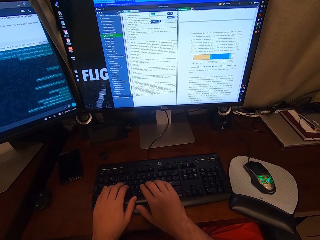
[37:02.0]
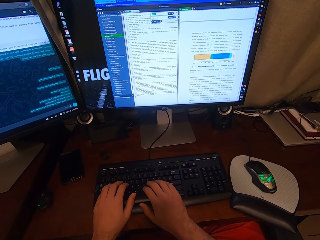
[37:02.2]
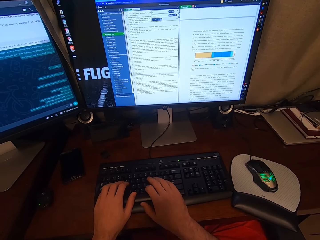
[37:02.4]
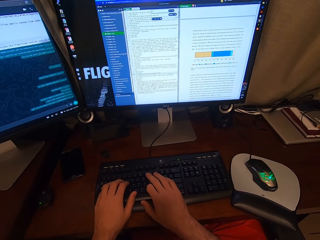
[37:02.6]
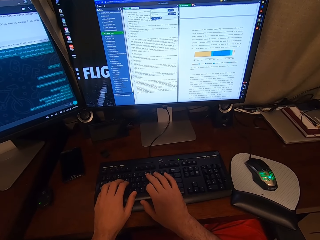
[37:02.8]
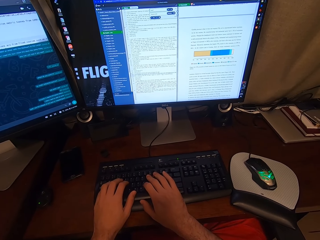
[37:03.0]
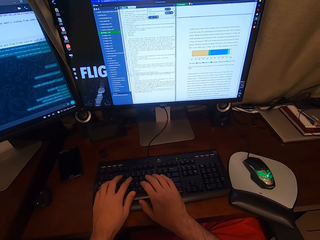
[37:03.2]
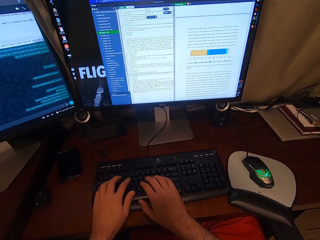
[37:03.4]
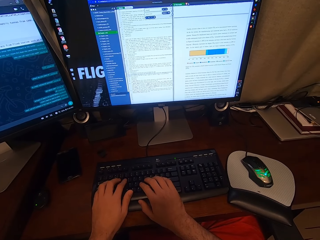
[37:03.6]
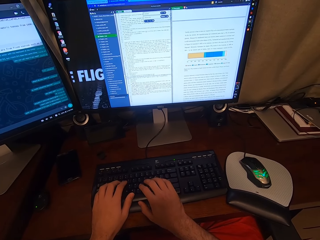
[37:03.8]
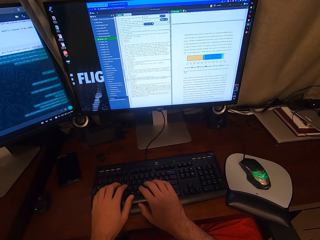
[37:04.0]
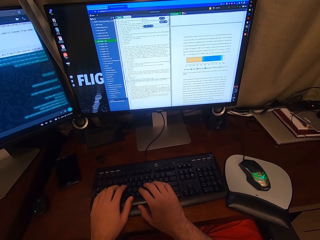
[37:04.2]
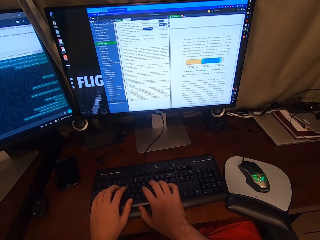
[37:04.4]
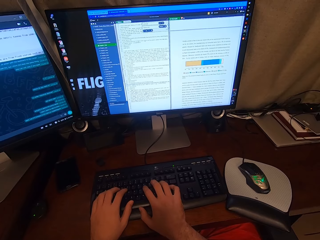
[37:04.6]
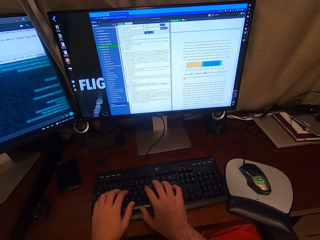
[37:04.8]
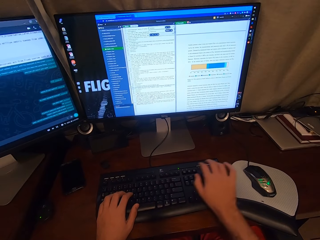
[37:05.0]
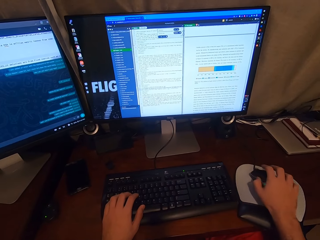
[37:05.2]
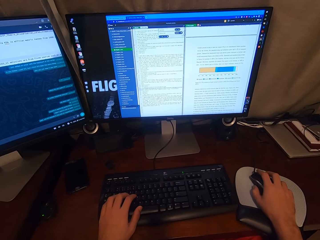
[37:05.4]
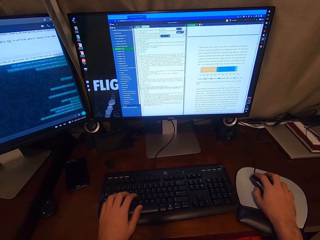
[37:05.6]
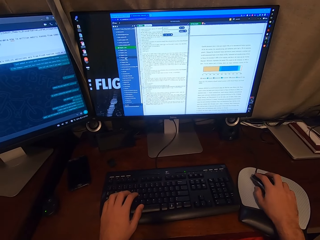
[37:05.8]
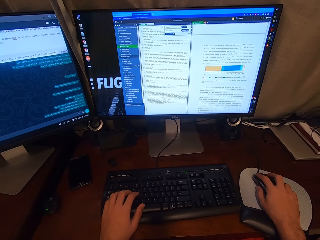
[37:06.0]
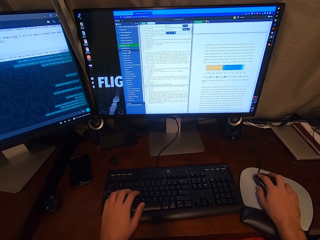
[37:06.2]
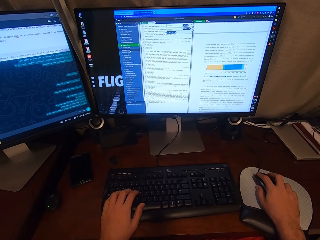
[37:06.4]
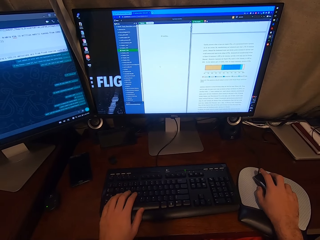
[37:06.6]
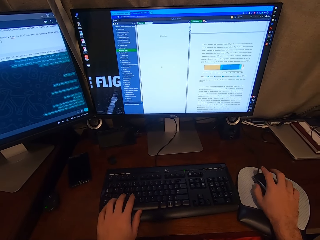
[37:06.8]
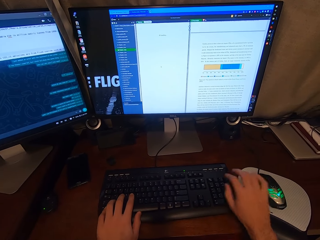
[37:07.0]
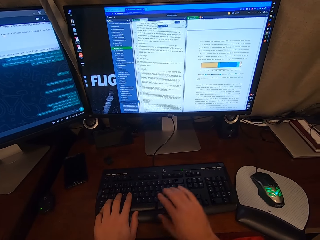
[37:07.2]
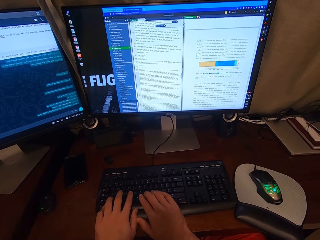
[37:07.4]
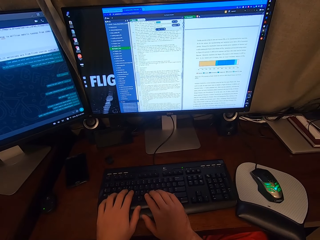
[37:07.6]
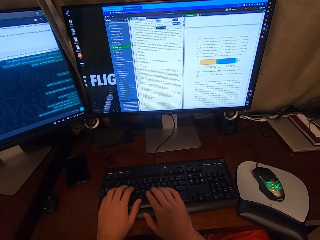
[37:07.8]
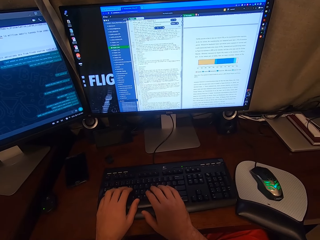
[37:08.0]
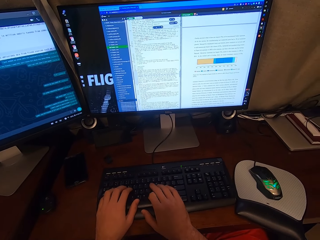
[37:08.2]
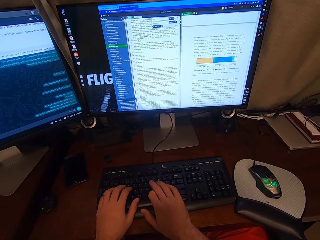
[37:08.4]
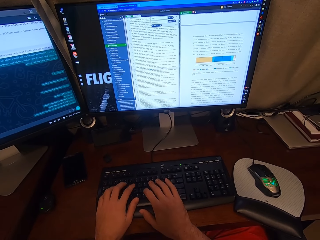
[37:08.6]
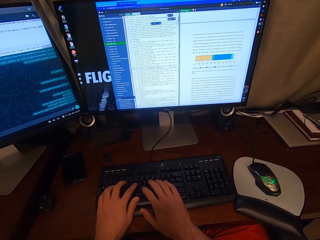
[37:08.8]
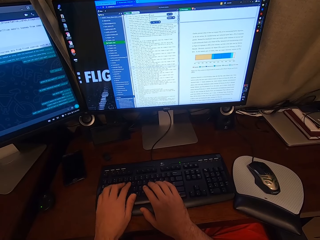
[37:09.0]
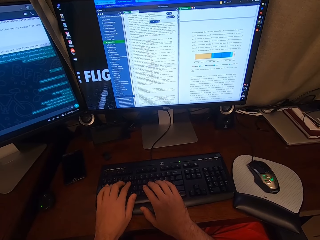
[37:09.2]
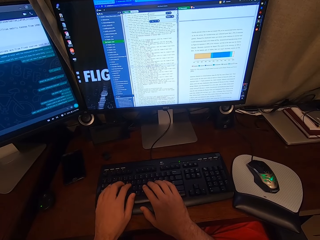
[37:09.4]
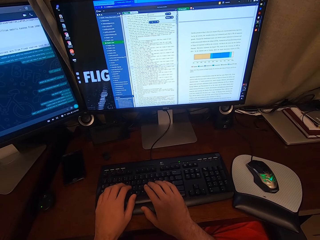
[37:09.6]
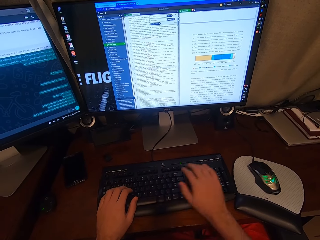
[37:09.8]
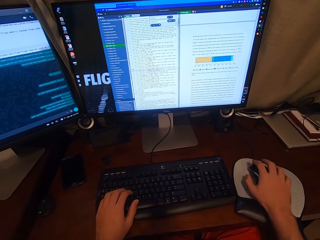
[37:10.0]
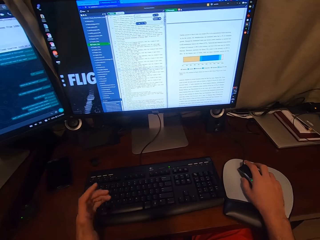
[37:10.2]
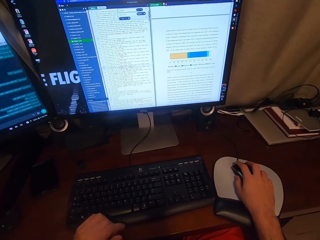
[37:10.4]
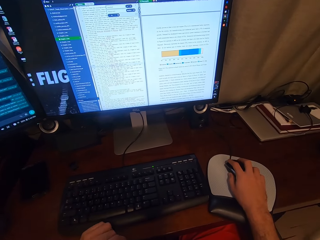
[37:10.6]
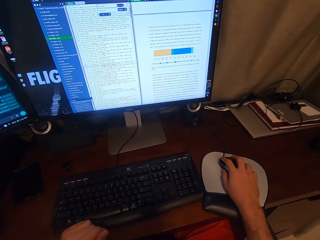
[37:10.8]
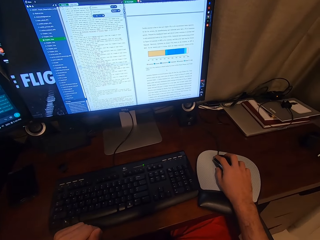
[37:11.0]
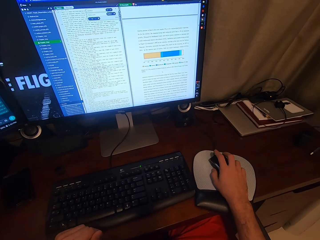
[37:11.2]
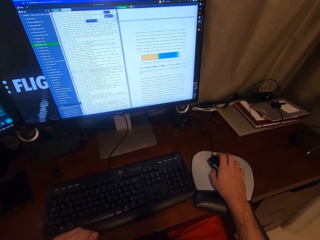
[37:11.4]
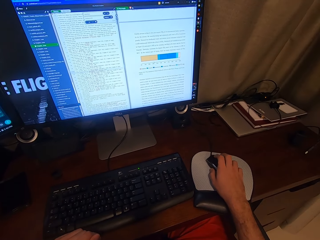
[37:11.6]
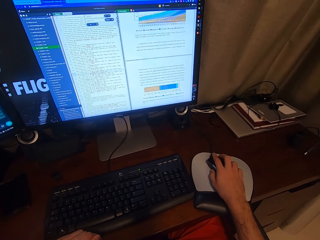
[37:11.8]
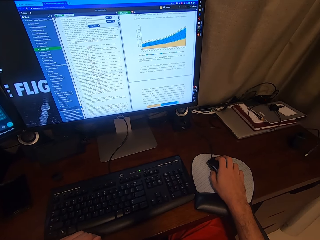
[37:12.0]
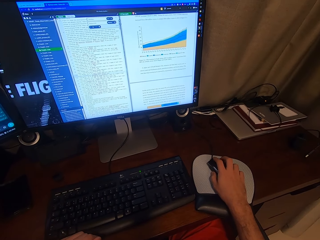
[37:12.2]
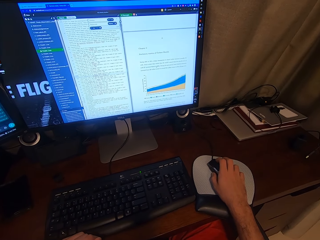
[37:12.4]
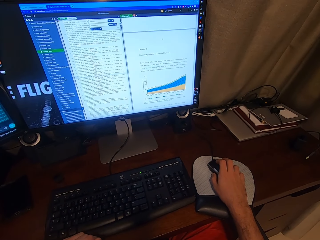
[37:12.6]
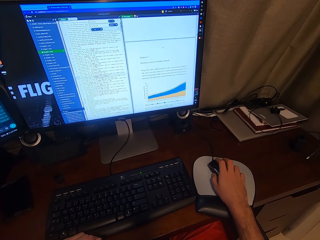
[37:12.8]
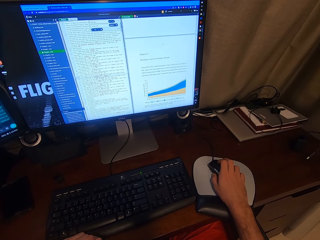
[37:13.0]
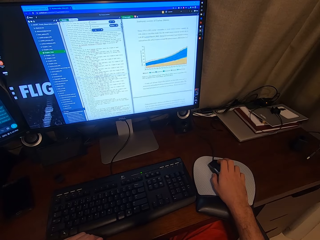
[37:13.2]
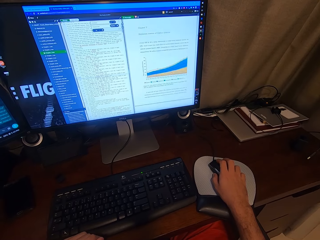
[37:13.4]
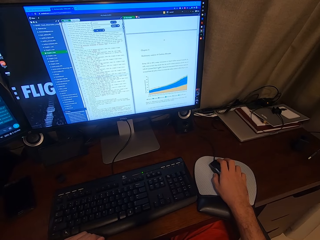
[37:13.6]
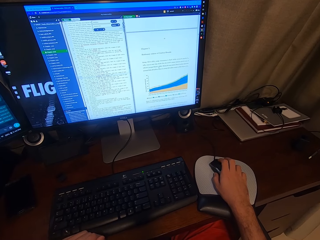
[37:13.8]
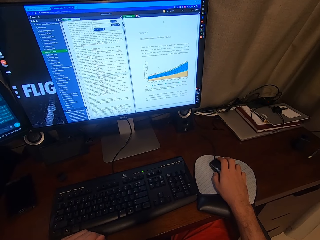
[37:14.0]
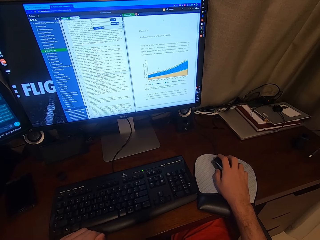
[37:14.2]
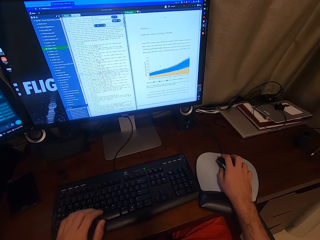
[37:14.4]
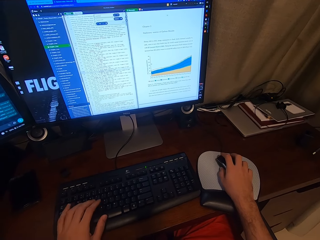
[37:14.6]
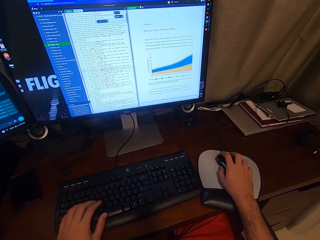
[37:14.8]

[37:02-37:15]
The camera wearer types on the keyboard attached to the desktop computer with his hands. He scrolls the computer. He clicks on the USB mouse attached to the desktop computer with his right hand. He types on the keyboard attached to the desktop computer with his hands. He clicks on the USB mouse attached to the desktop computer with his right hand and removes his left hand from the keyboard attached to the desktop computer. He scrolls on the USB mouse attached to the desktop computer with his right hand.

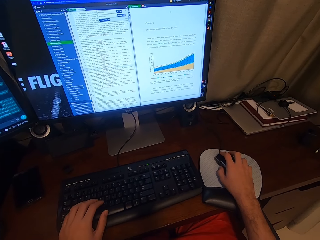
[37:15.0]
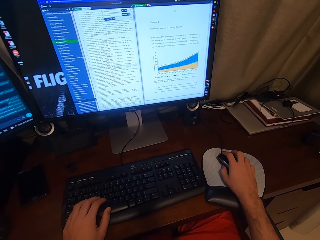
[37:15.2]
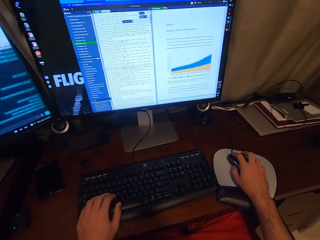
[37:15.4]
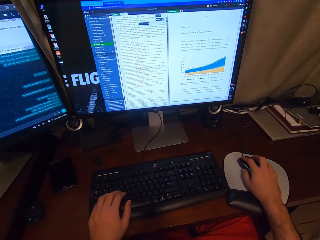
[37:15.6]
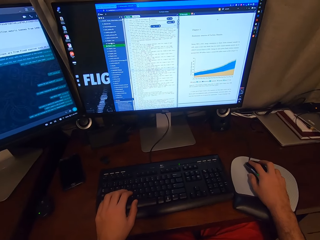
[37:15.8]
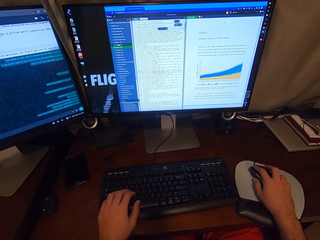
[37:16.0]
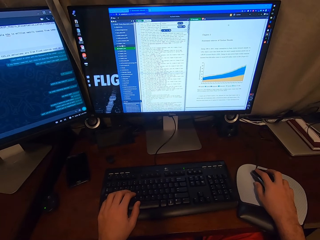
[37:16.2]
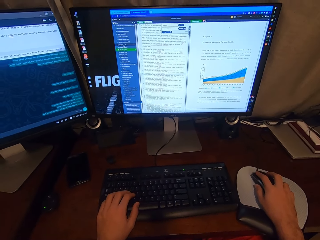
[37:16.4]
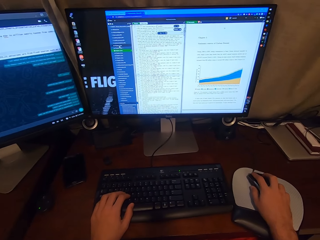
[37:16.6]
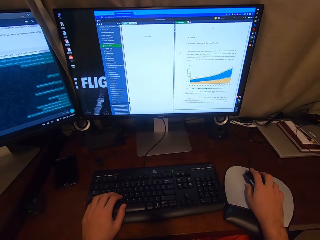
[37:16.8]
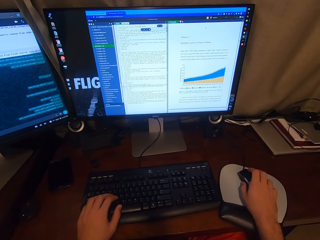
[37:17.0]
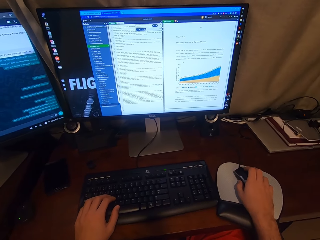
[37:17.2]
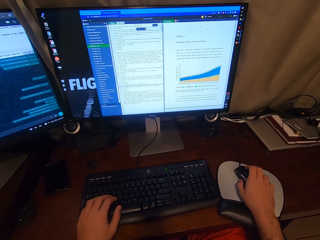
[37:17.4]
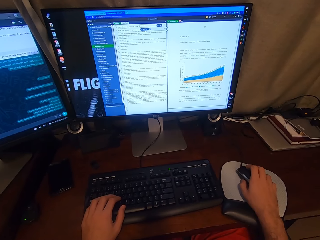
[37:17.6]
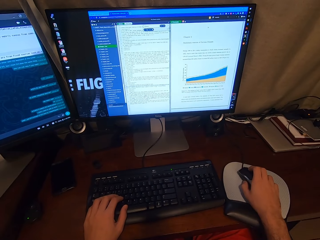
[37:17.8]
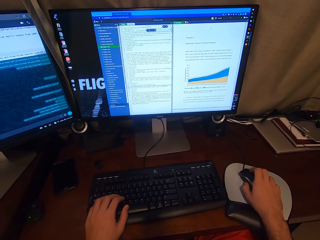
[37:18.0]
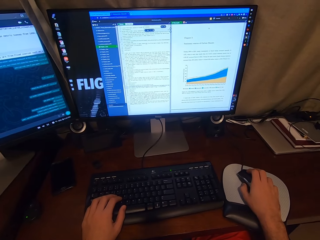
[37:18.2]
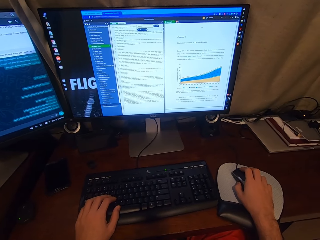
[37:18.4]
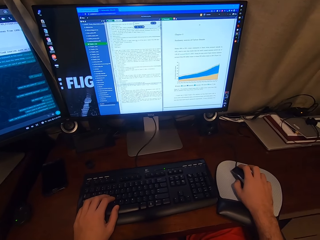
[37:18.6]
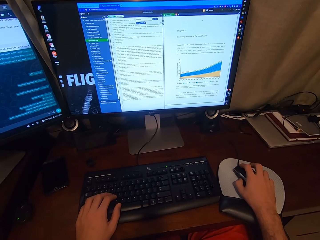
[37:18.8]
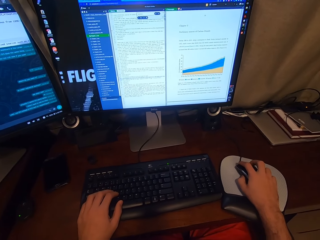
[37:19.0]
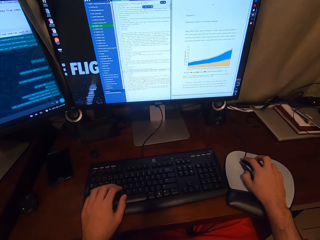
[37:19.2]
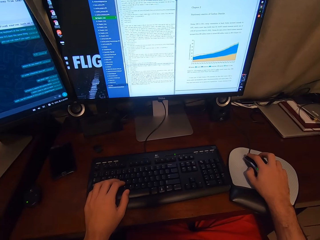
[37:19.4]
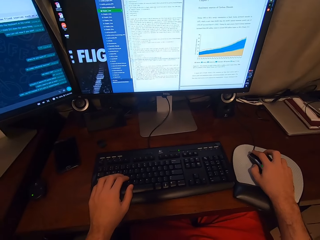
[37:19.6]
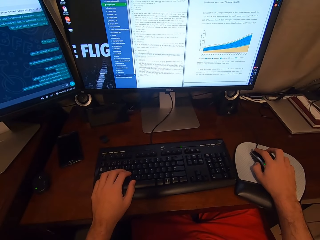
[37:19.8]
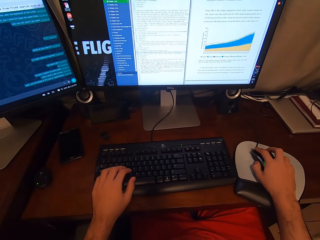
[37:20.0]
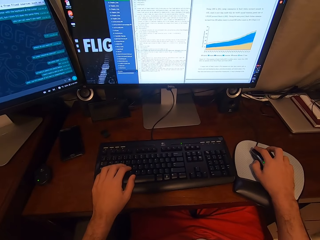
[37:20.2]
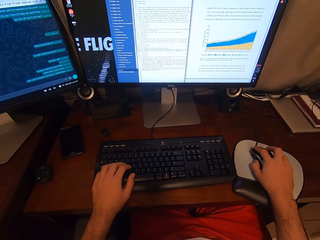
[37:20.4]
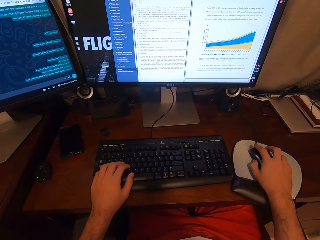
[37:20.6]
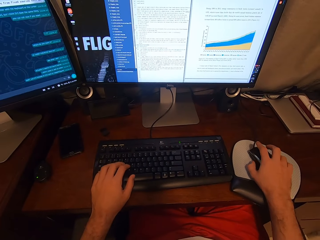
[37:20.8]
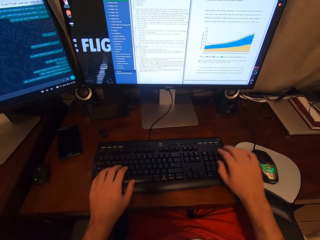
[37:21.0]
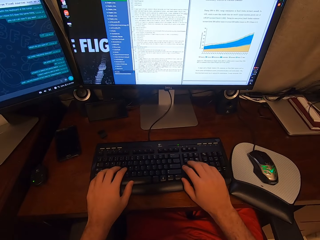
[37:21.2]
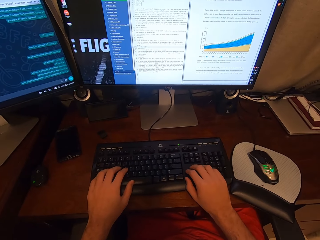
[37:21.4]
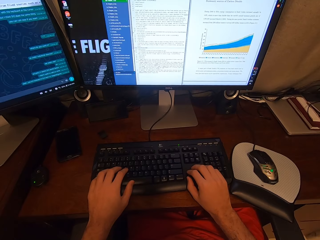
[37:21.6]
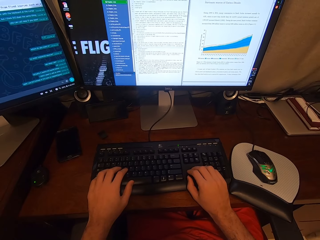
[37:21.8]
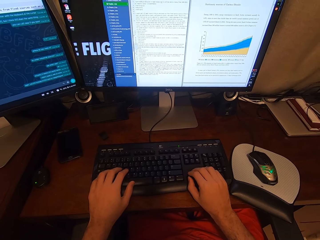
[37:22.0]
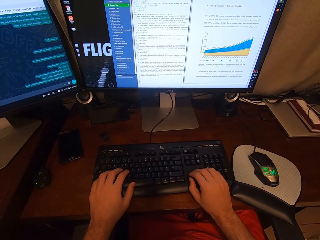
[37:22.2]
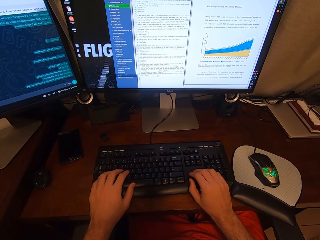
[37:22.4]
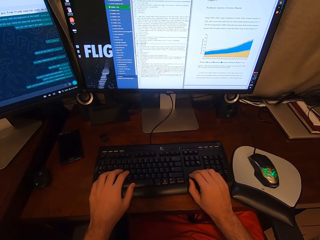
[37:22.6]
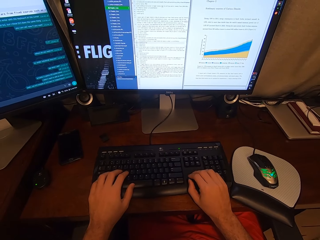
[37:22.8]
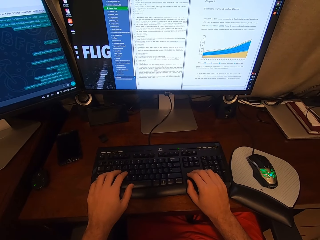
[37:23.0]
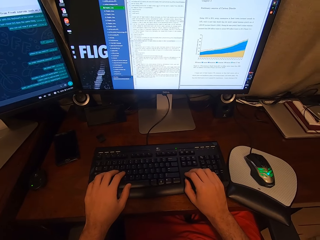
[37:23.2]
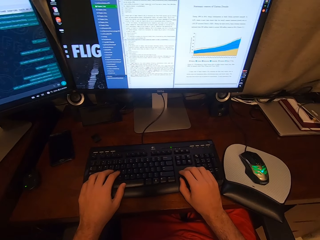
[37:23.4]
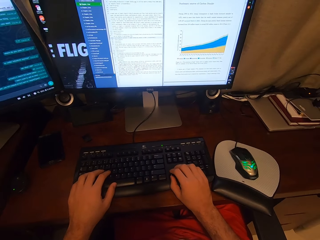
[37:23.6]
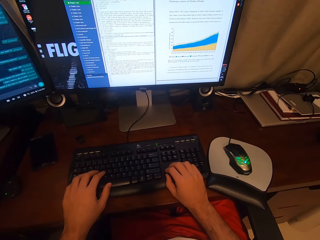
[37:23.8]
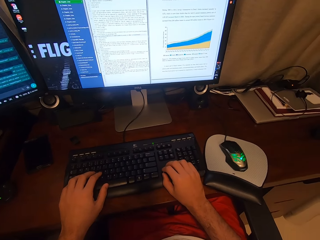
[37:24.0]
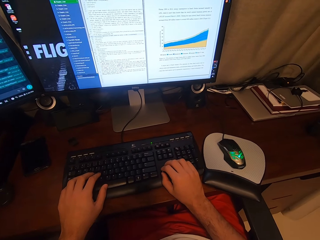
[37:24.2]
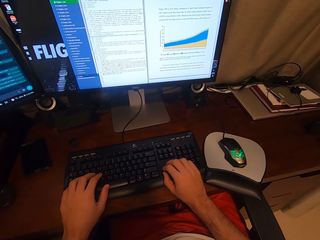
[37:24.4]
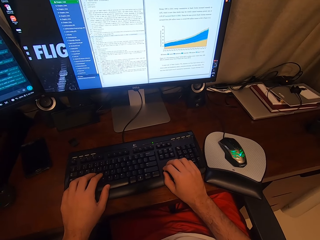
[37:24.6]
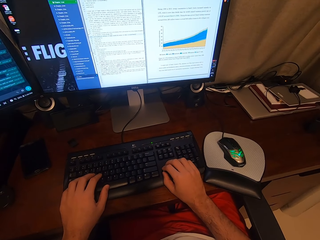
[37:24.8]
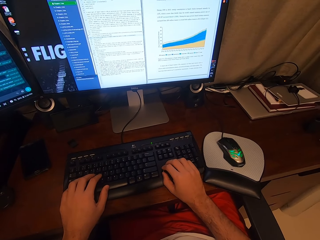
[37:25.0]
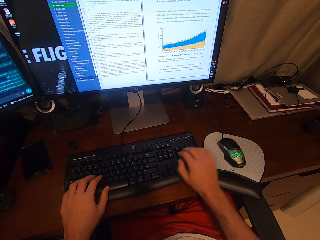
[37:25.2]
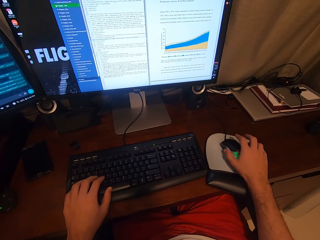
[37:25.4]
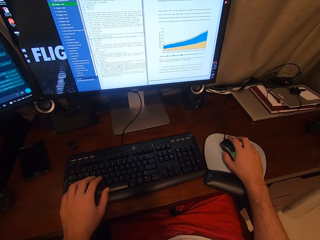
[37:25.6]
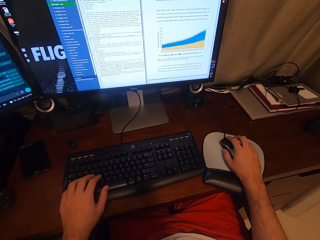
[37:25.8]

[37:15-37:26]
The camera wearer places his left hand on the keyboard attached to the desktop computer. He clicks on the USB mouse attached to the desktop computer with his right hand. He types on the keyboard attached to the desktop computer with his right hand.
